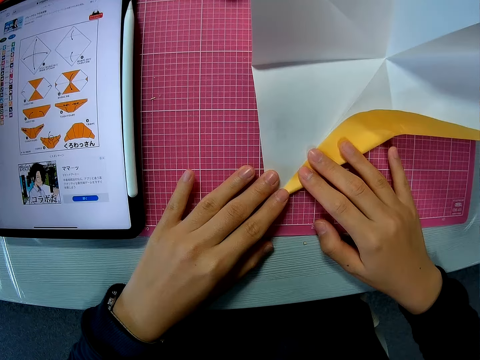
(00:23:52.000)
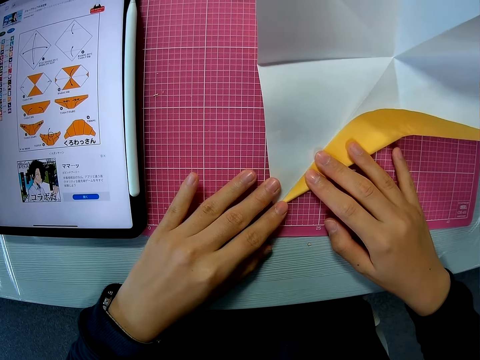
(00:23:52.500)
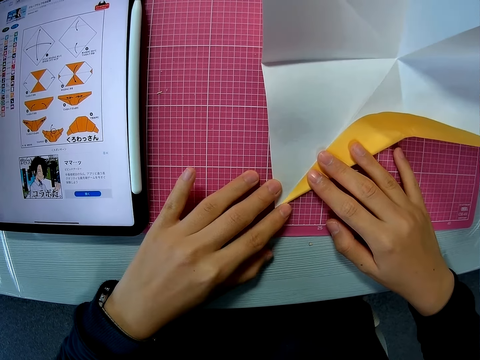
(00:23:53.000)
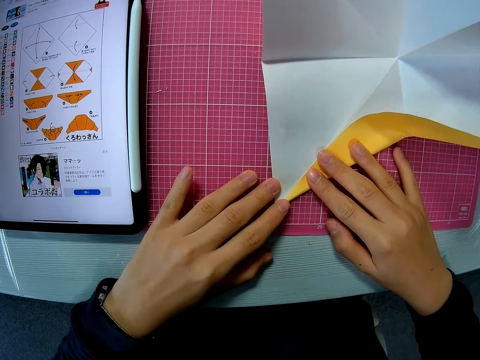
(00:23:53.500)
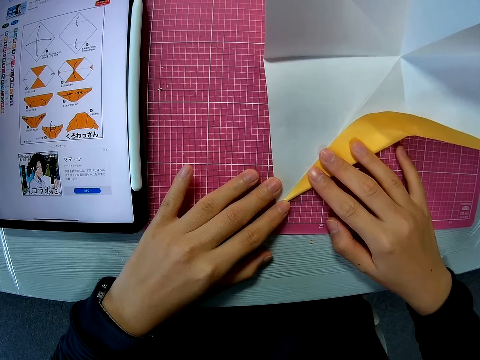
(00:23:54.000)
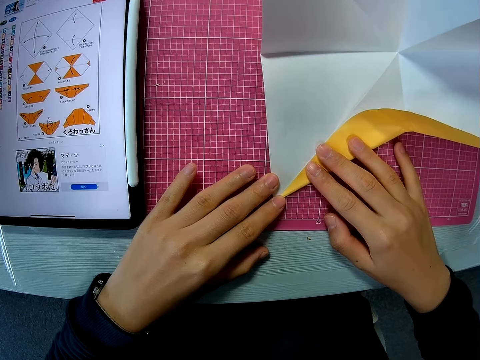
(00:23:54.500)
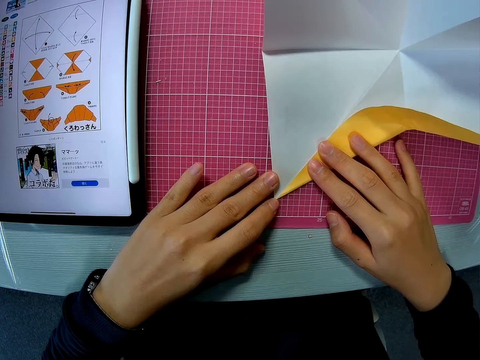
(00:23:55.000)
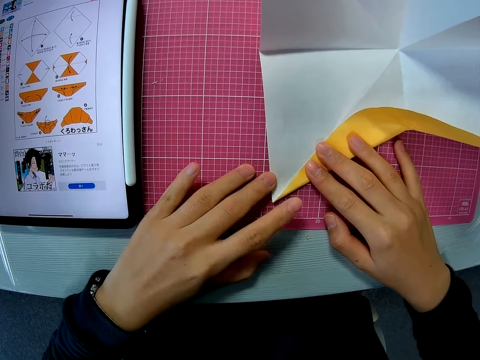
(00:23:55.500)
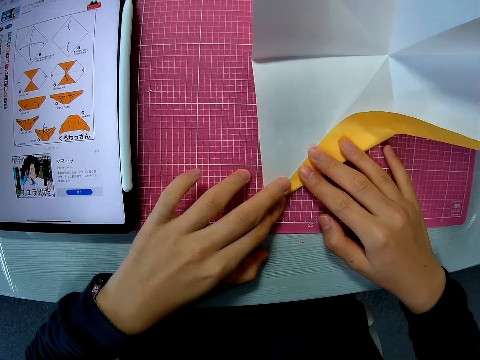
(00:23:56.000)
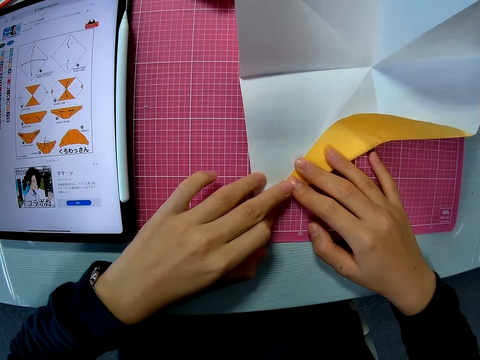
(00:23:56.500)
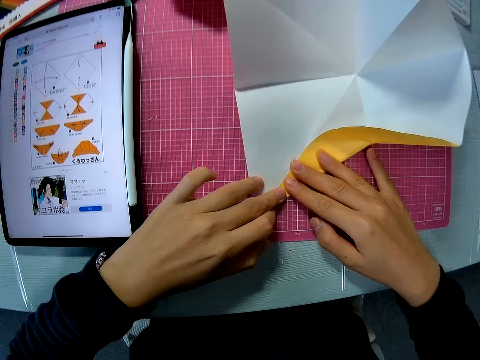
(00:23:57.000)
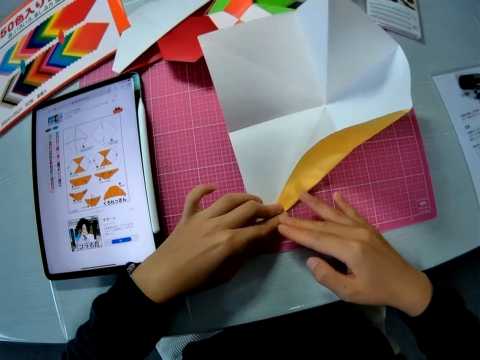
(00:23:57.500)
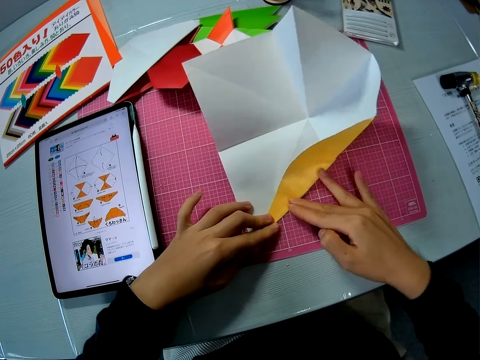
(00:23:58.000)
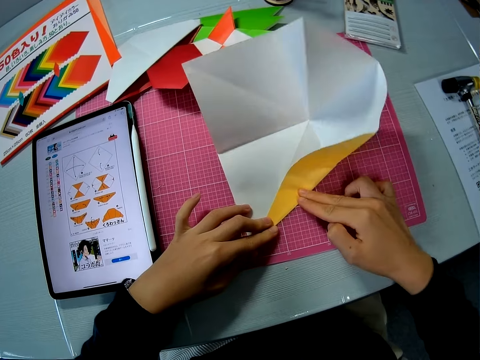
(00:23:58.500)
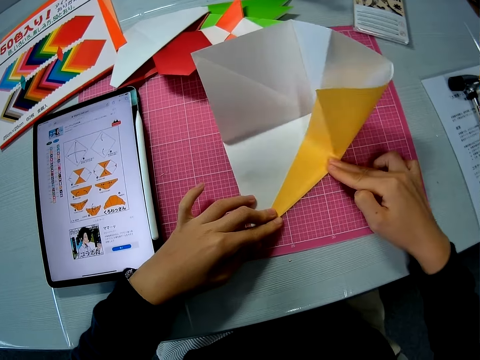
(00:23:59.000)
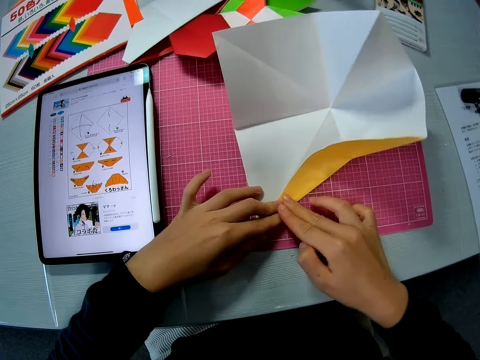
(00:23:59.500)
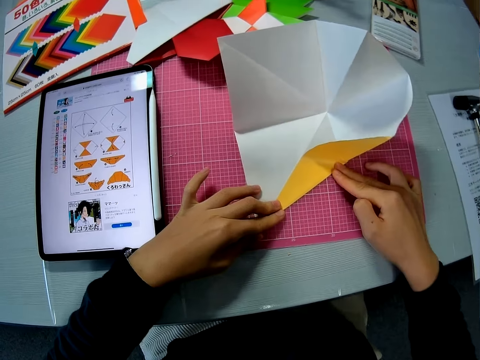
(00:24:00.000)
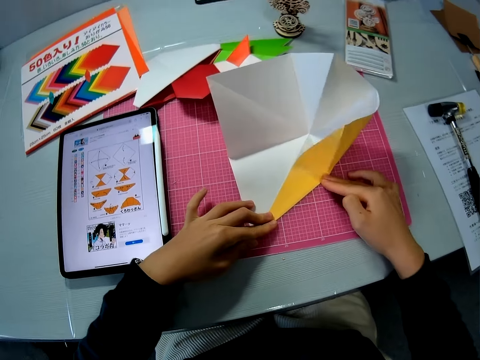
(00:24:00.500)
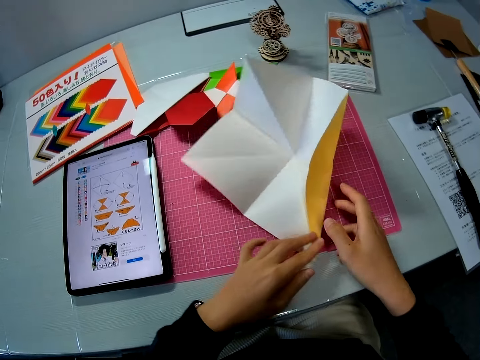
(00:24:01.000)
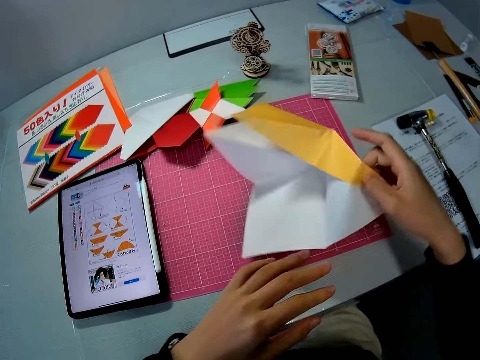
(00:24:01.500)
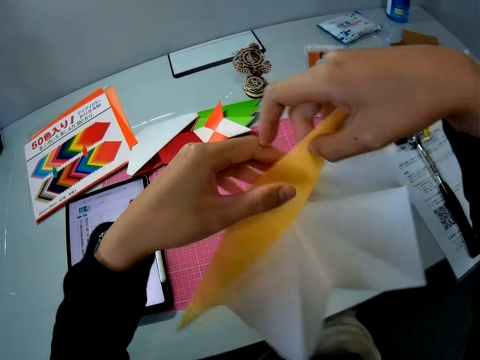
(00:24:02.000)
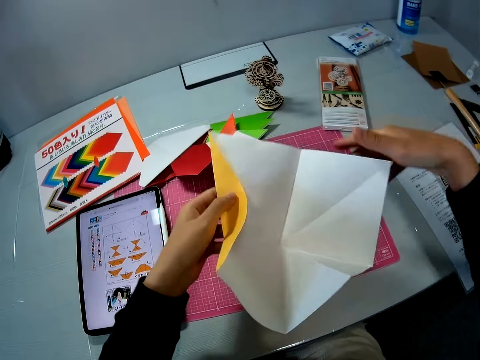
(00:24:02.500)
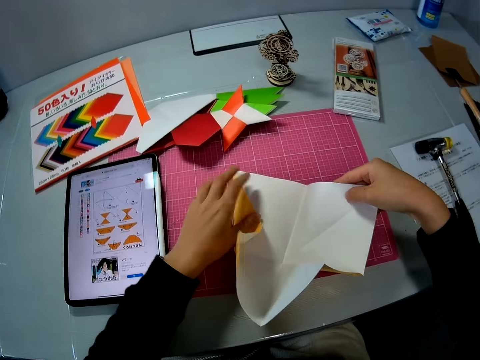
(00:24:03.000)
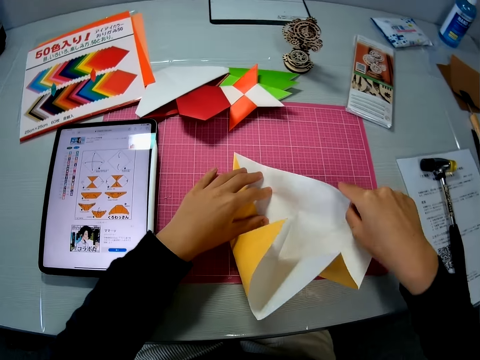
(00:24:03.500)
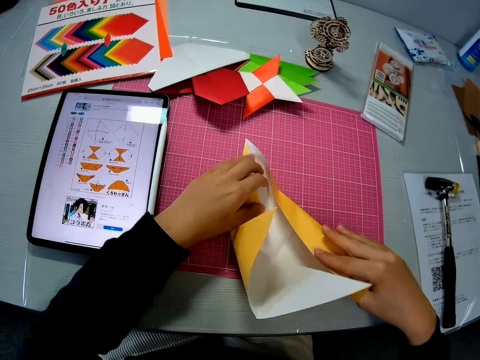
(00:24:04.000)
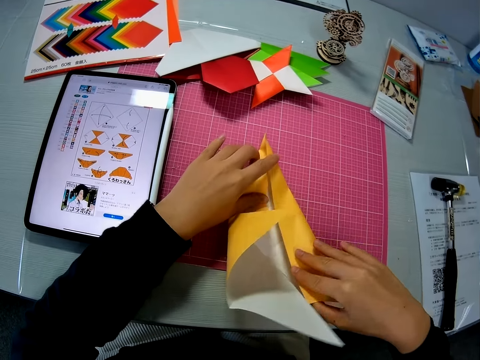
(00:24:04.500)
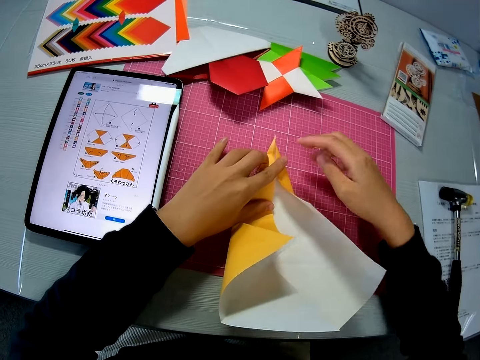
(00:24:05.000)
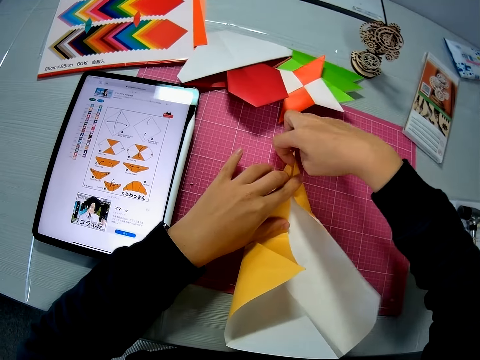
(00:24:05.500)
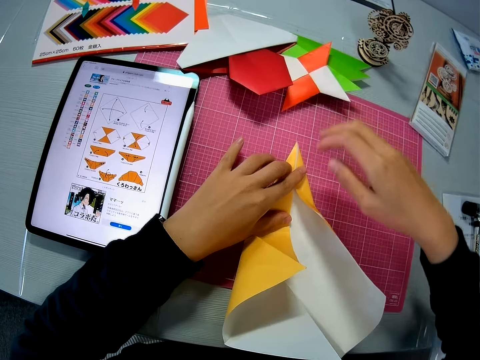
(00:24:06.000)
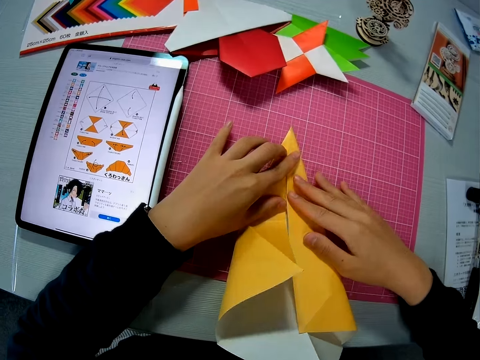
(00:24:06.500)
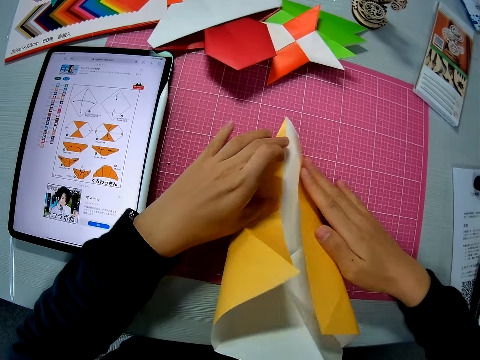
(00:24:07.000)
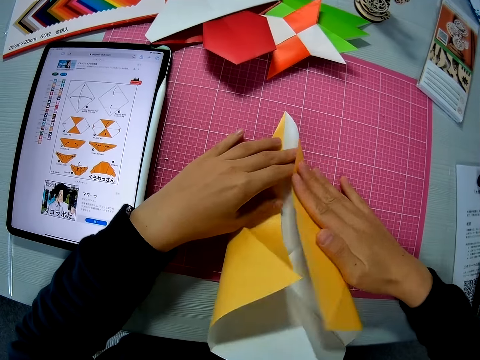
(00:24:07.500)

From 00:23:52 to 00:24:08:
The camera wearer straightens the crafting paper. They turn the crafting paper. They lift the craft from the mat. They place the crafting paper on the table. They fold the crafting paper. They adjust the paper craft on the mat.

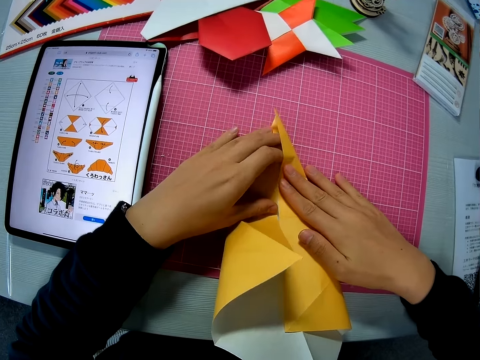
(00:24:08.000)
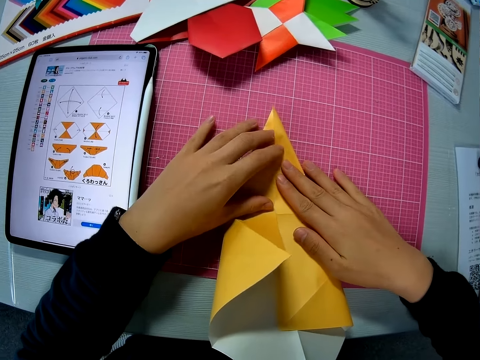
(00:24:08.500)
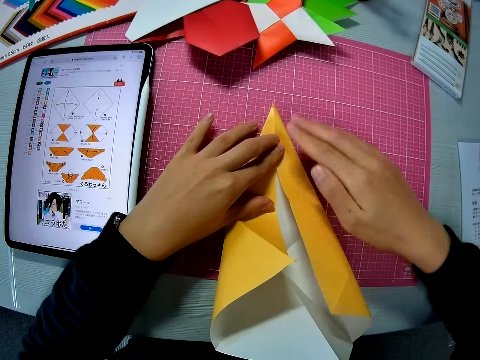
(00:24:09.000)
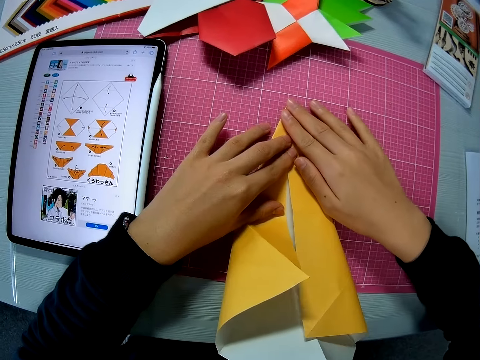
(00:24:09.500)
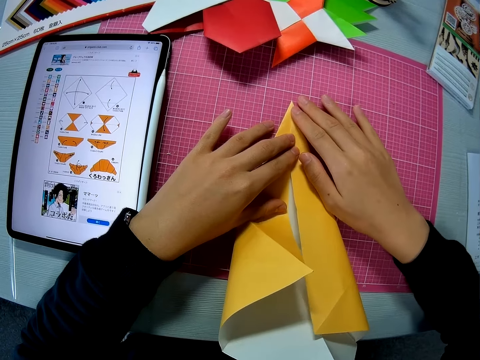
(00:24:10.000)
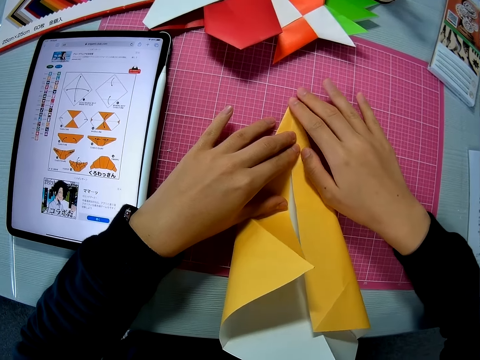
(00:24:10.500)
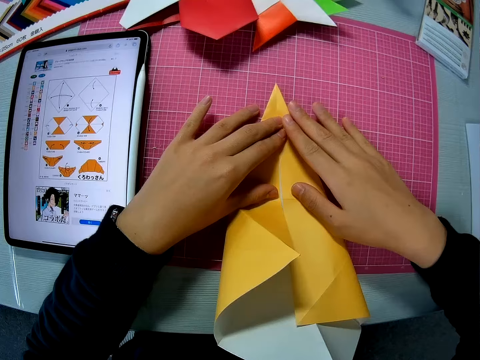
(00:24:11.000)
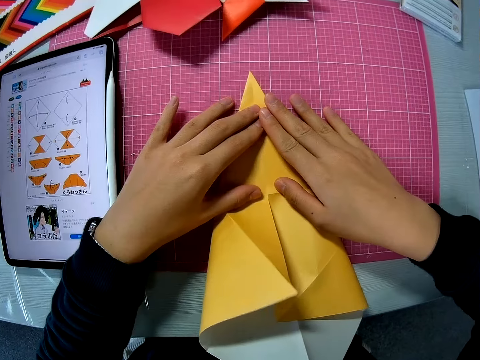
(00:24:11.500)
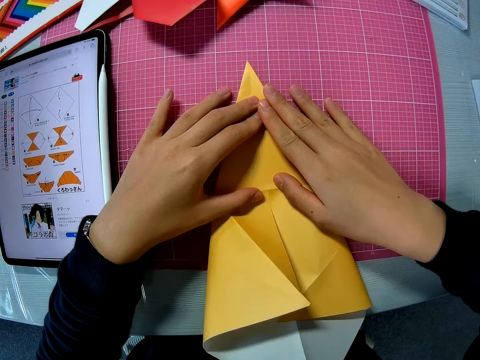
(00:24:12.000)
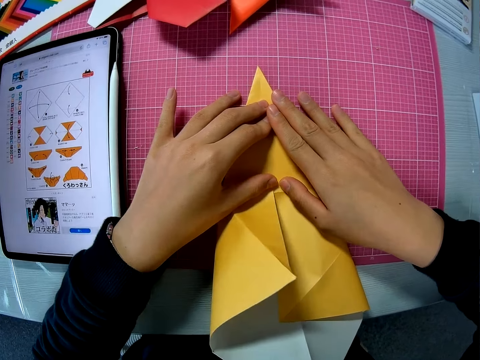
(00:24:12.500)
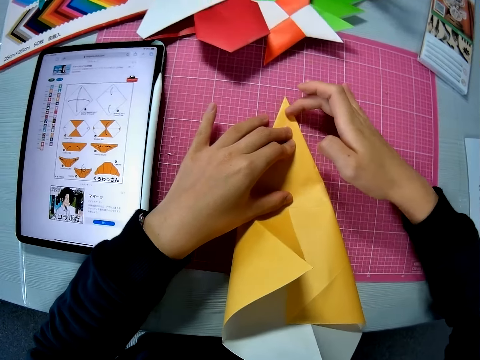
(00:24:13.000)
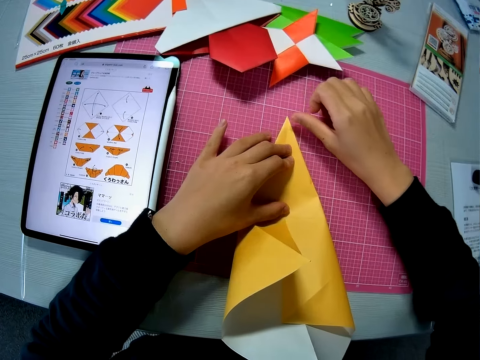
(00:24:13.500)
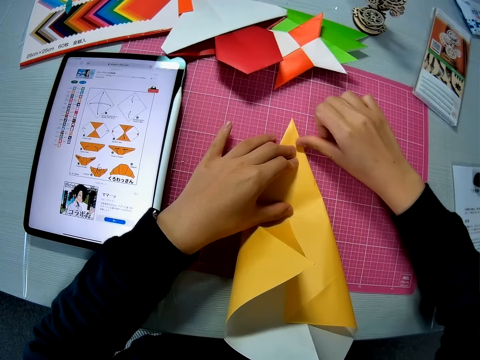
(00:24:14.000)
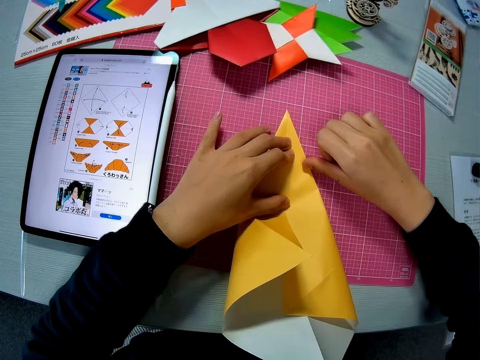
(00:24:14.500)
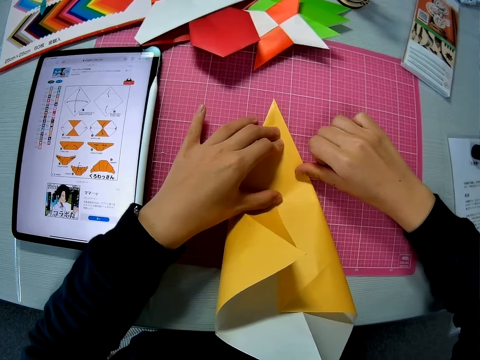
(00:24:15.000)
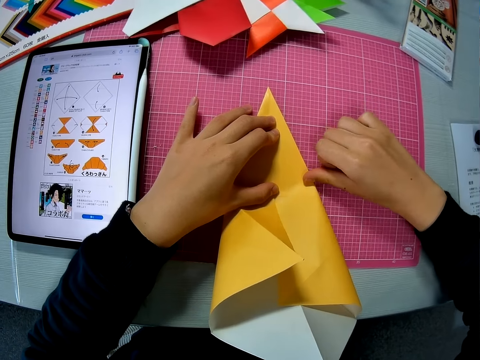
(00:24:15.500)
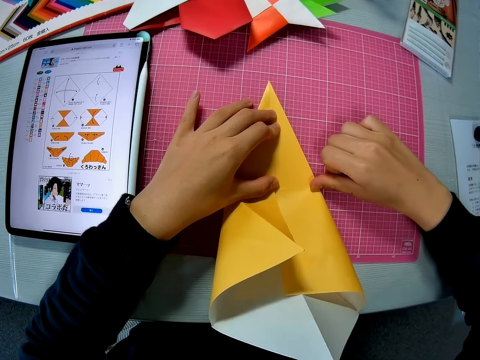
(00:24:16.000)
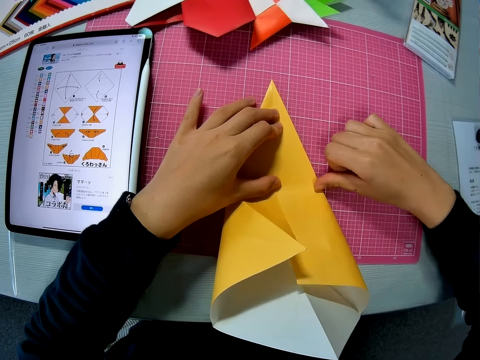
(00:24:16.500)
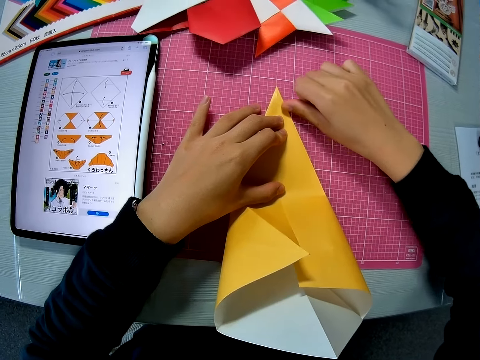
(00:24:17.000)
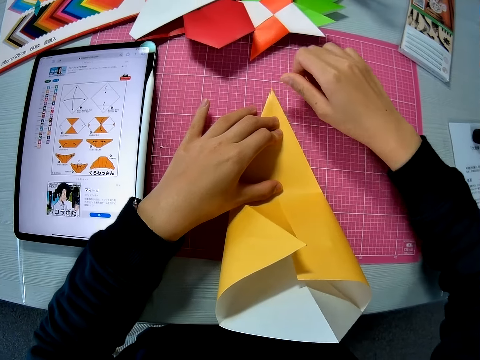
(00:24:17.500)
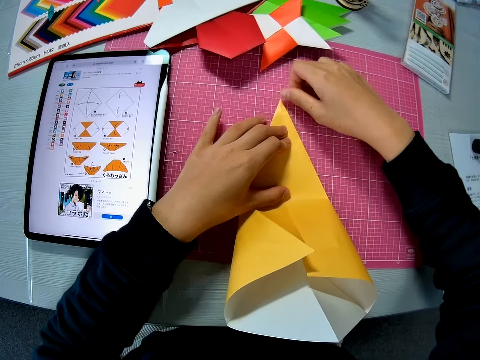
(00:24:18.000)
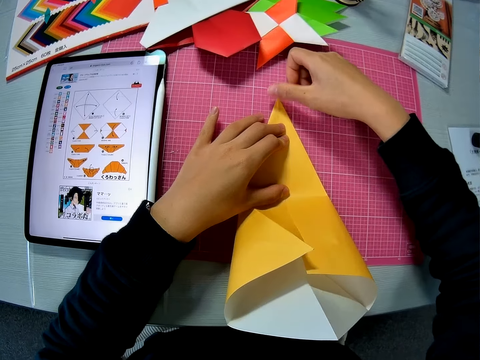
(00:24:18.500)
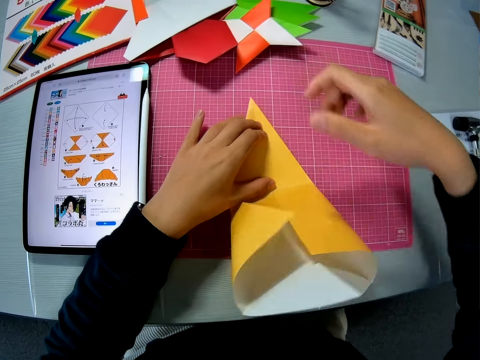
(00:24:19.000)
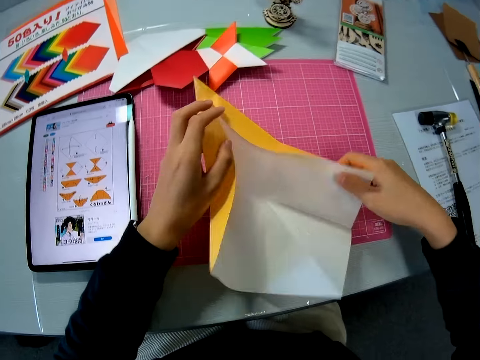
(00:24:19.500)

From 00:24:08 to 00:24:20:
The camera wearer straightens the crafting paper.
